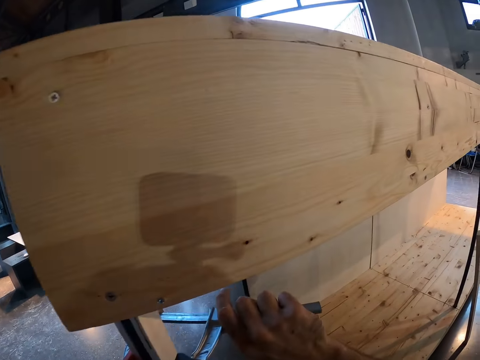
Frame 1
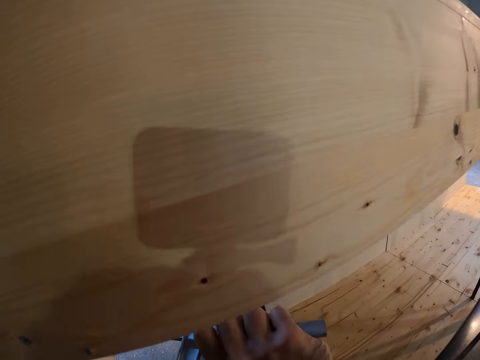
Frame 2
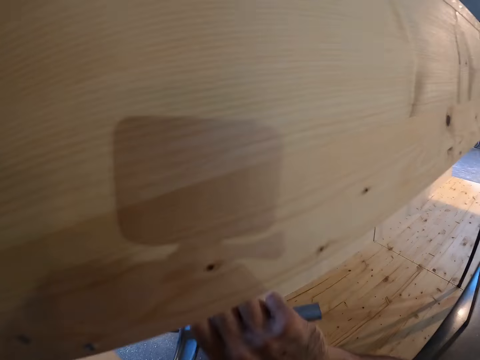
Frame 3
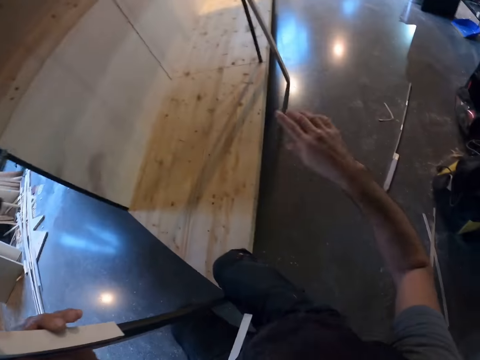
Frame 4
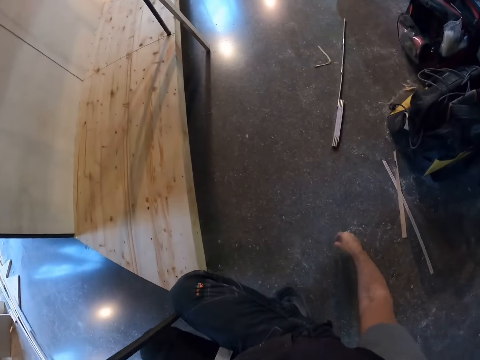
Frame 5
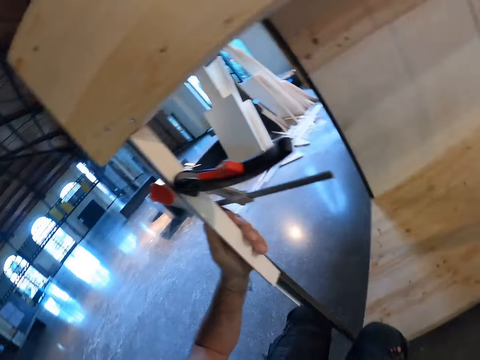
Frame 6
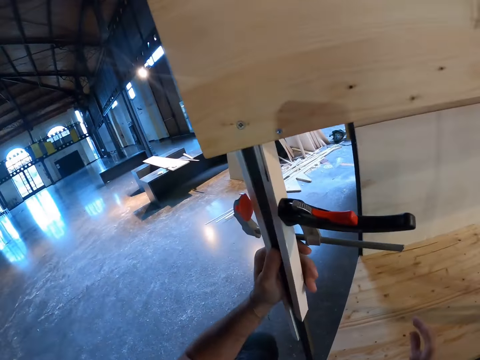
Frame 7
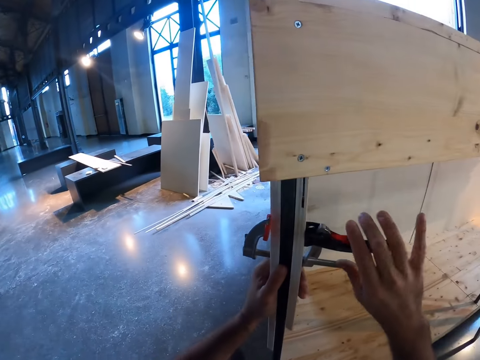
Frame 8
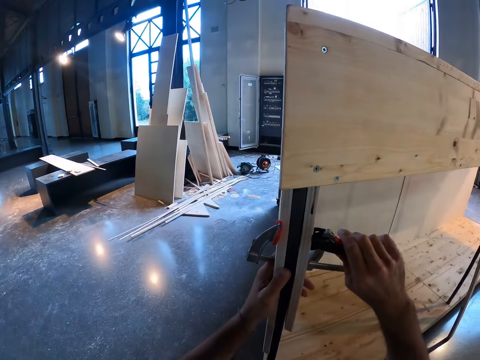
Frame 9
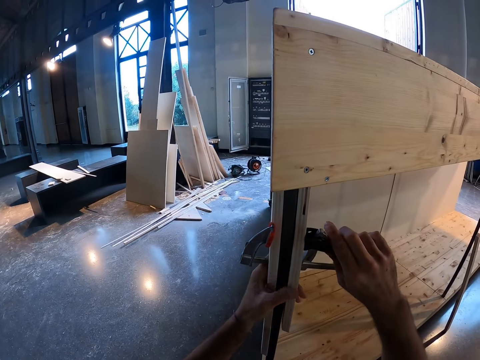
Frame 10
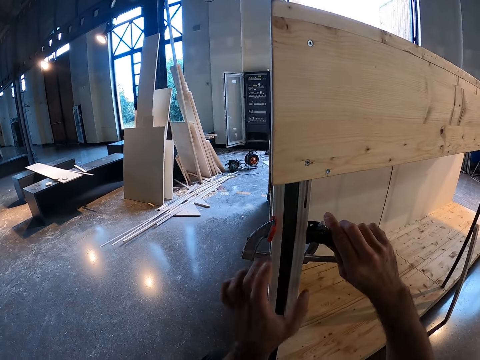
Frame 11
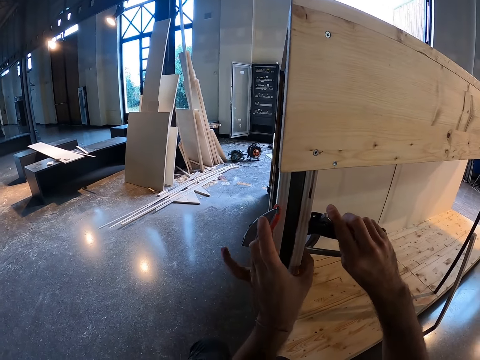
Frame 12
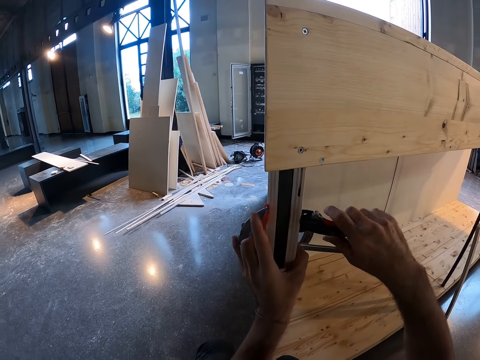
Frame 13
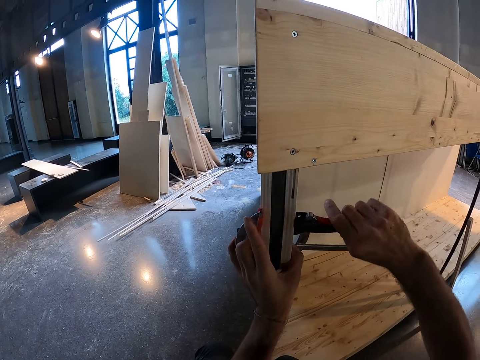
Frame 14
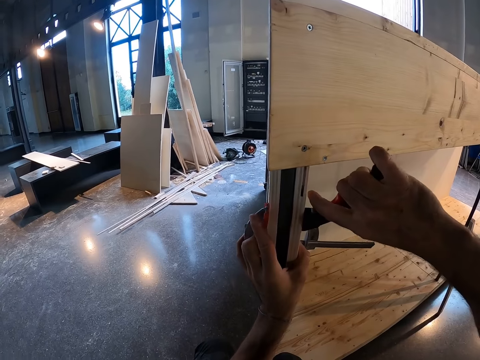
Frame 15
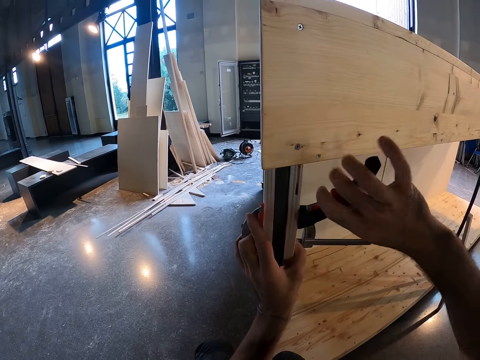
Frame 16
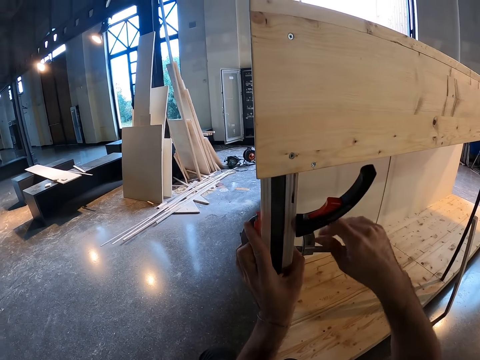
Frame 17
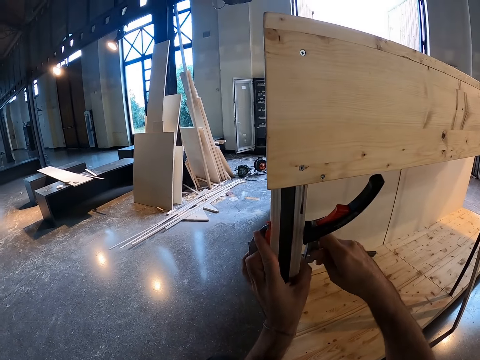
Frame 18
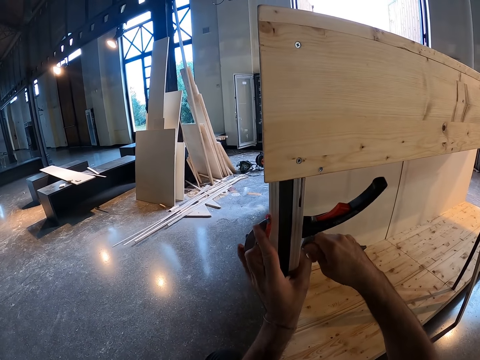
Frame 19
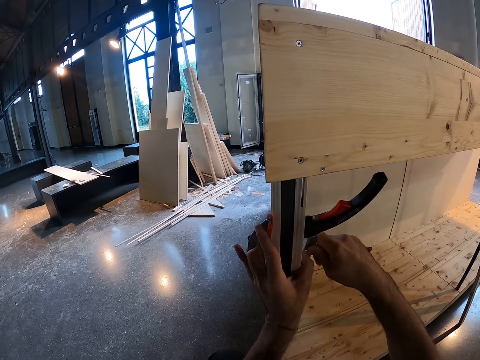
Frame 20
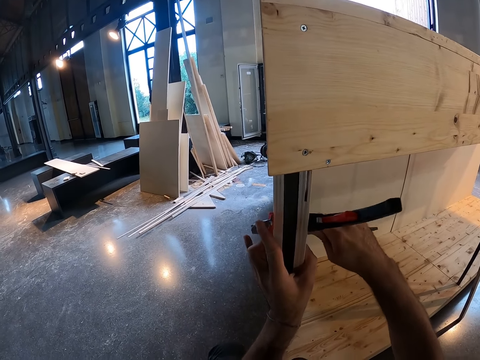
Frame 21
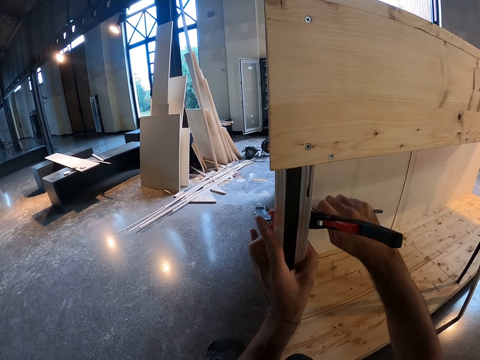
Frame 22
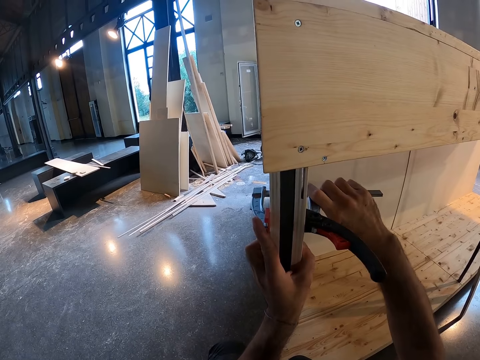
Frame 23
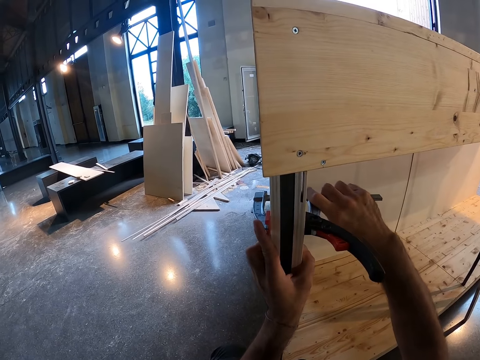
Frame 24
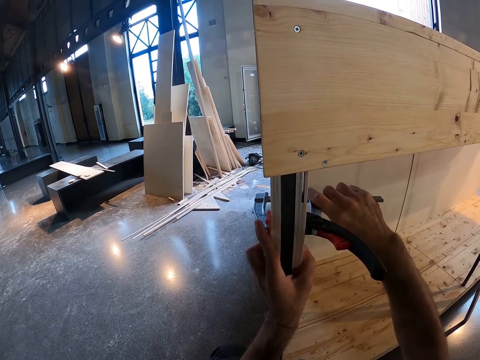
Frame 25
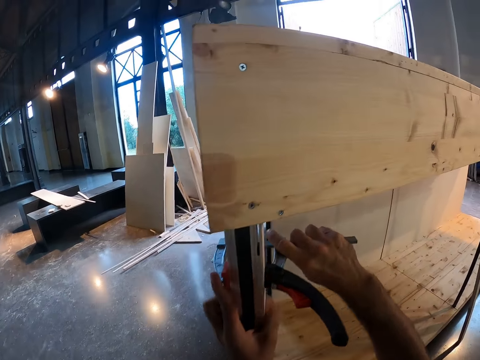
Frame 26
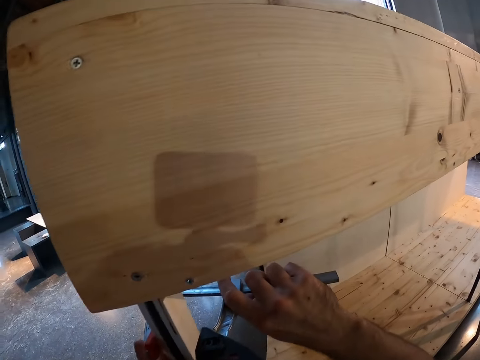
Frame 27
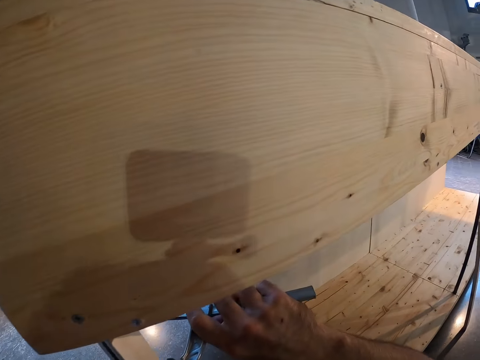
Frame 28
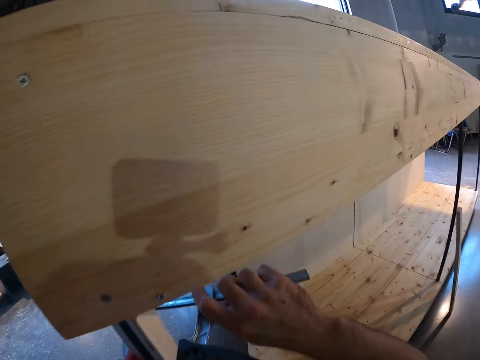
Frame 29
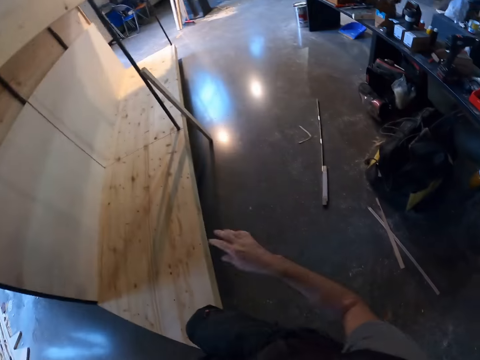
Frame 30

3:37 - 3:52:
The camera wearer tightens the piece of wood. They remove hands from the wrench. They adjust the wrench. They fasten the wrench.

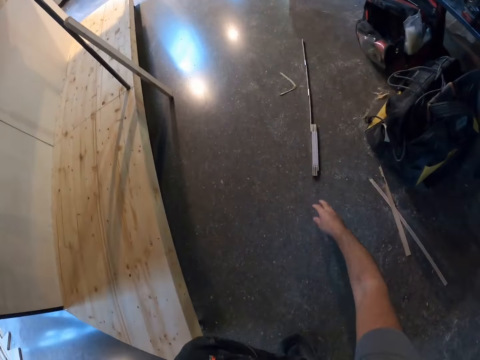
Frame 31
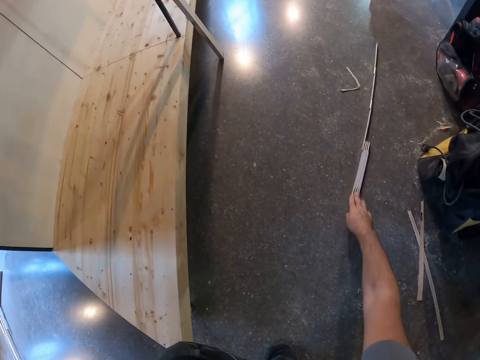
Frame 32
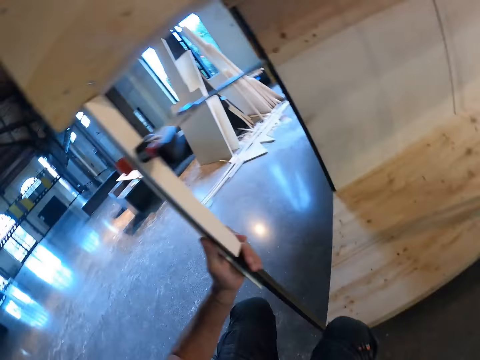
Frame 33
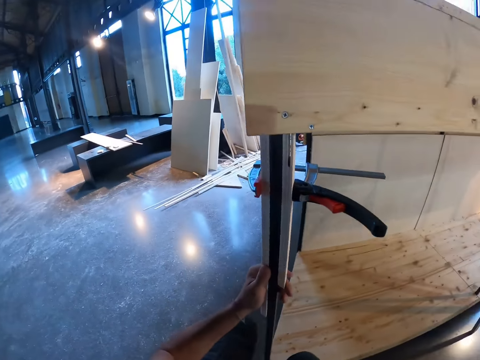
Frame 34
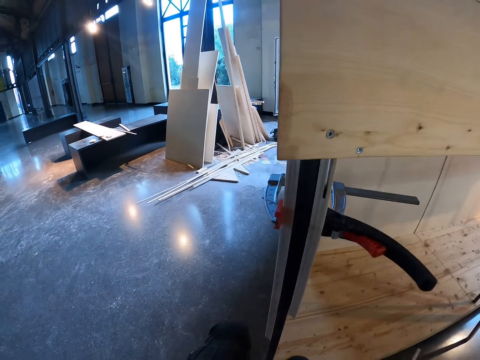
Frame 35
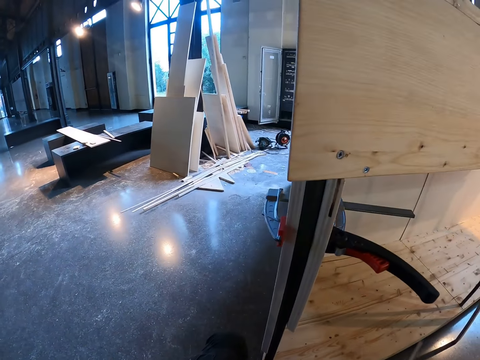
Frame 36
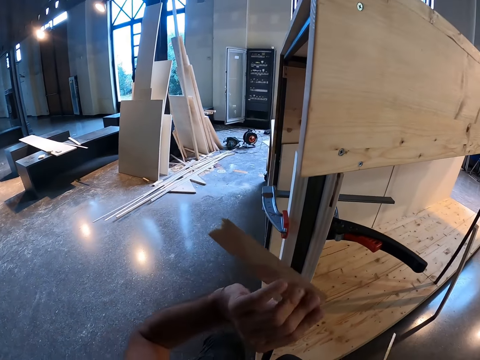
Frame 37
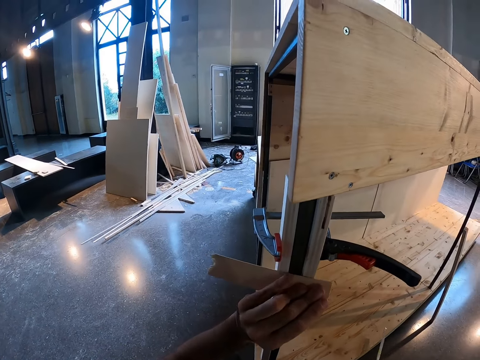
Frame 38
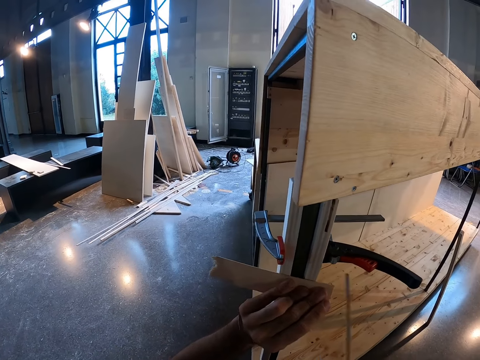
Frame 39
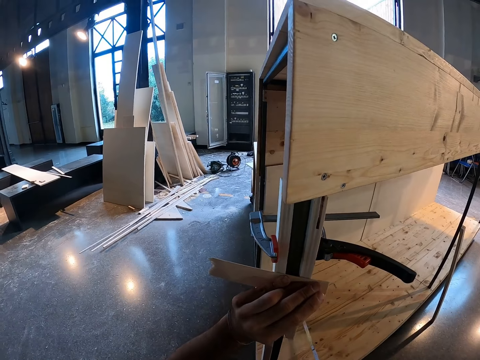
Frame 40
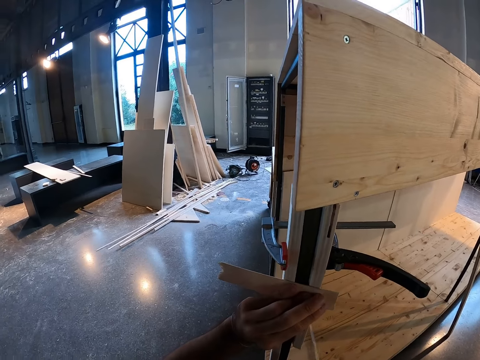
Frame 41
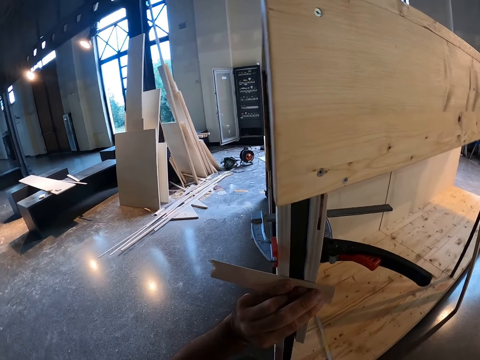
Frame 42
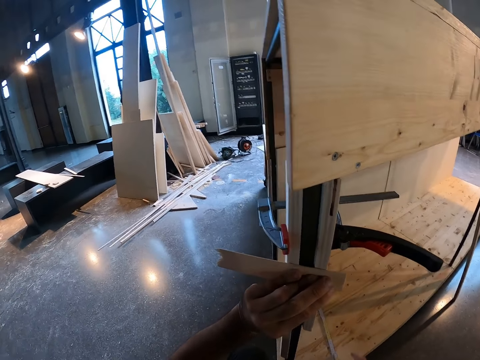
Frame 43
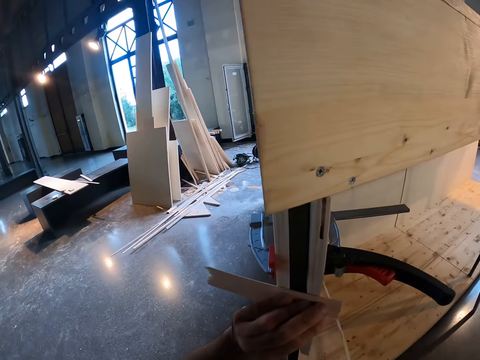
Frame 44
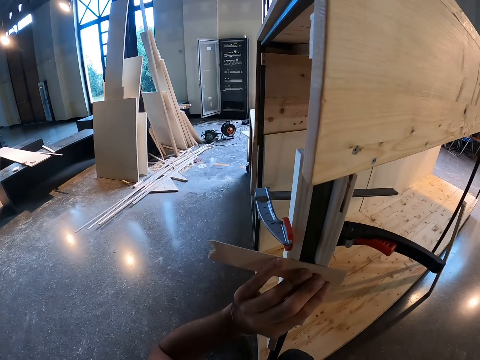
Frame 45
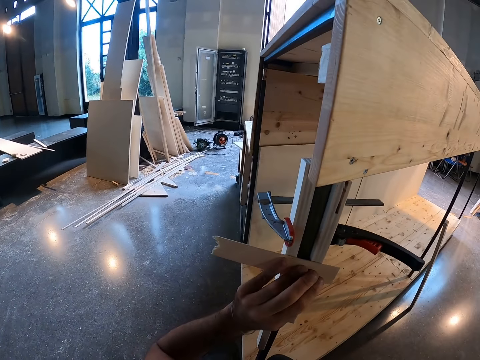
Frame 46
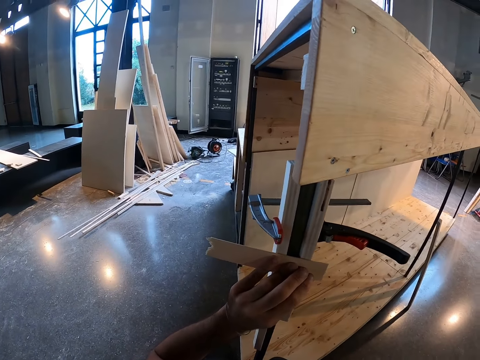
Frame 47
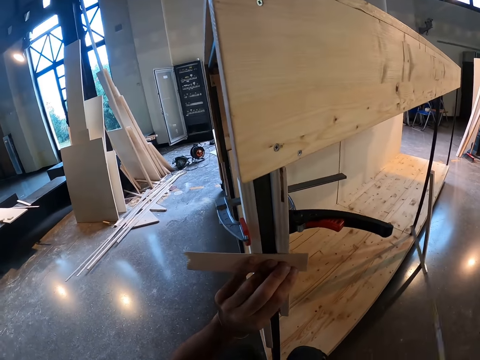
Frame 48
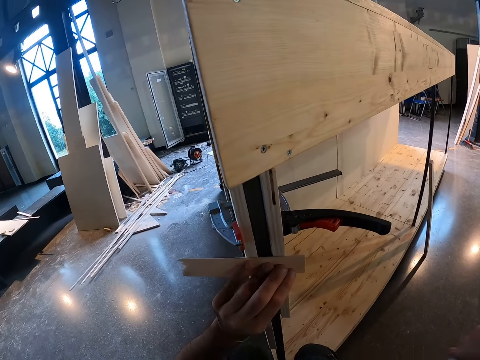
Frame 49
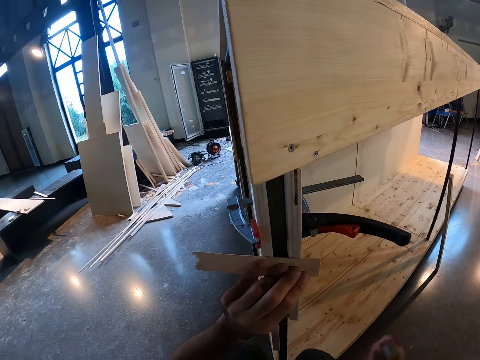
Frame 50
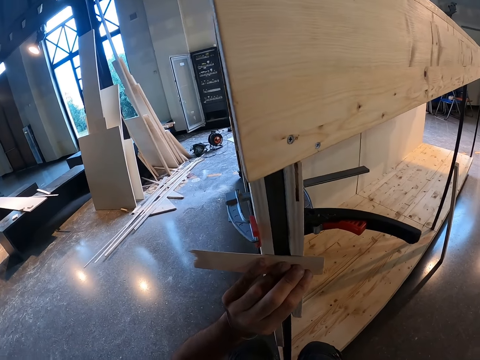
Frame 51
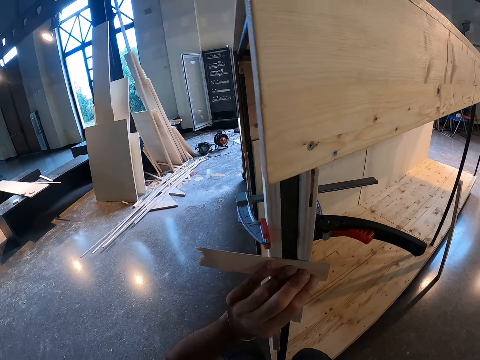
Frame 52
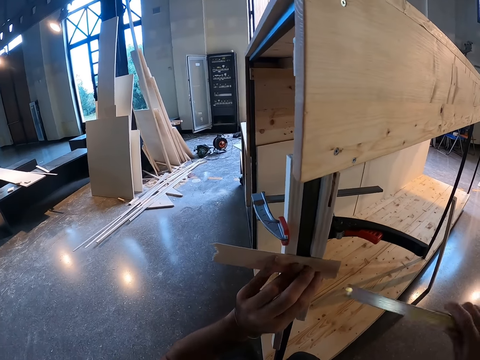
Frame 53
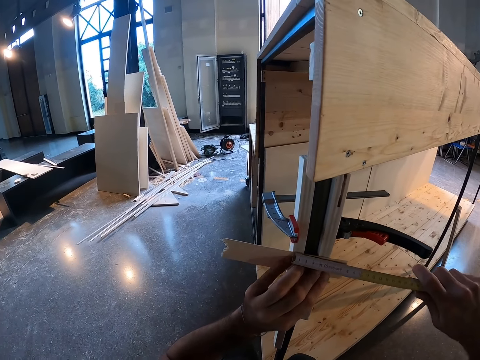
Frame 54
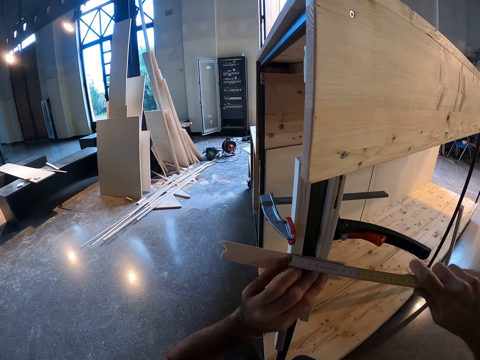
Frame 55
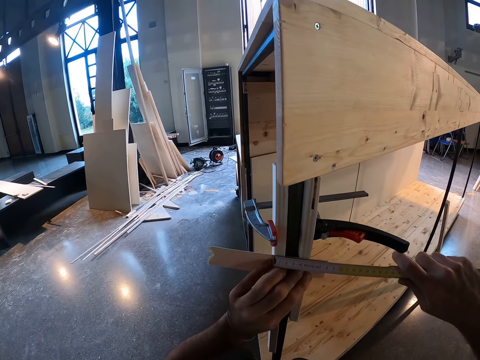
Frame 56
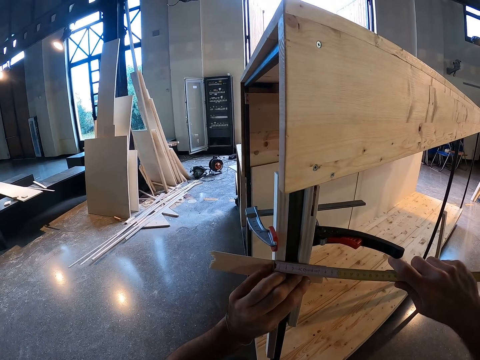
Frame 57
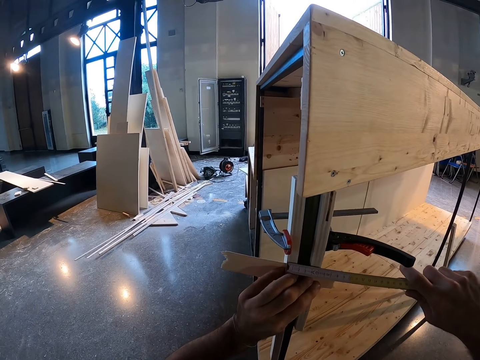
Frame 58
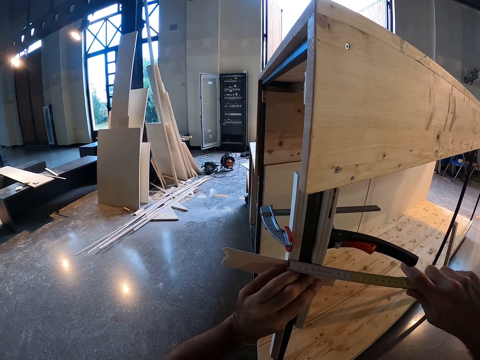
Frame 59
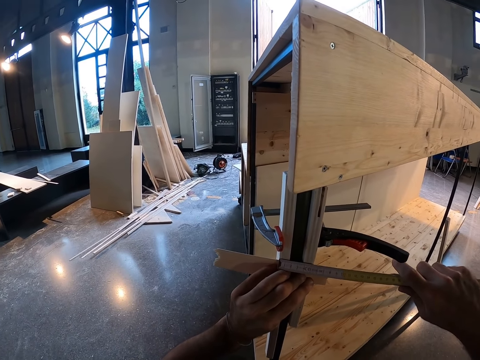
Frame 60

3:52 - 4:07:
The camera wearer picks the meter rule on the floor with his right hand. He removes the hand. He places the wood to the woods on the wooden structure with his left hand. He drops the meter rule in the wooden structure with his right hand. He moves the meter rule. He picks the meter rule on the wooden structure with his right hand. He measures the wood on the wooden structure with the meter rule in his right hand.
